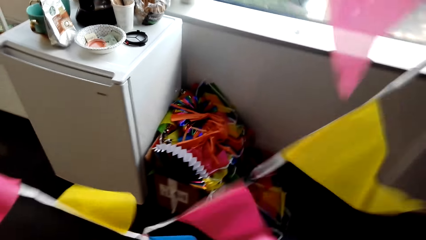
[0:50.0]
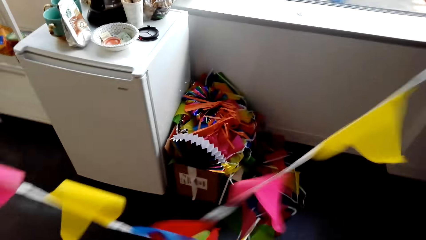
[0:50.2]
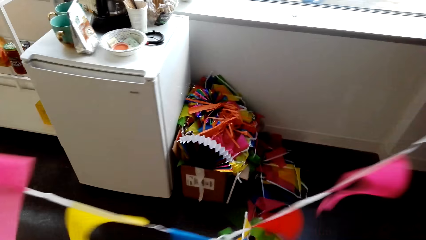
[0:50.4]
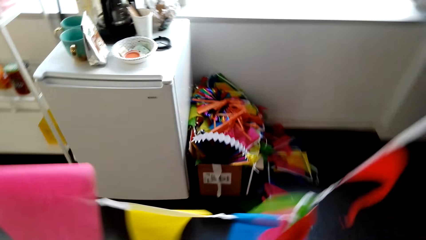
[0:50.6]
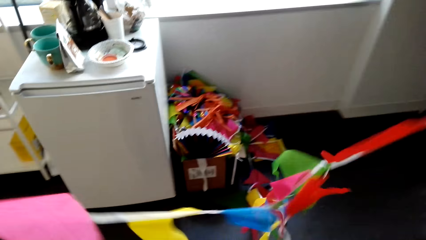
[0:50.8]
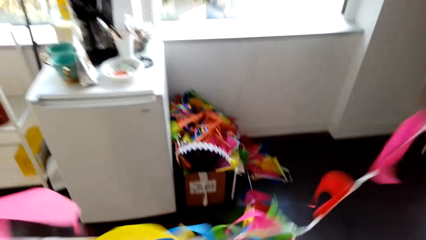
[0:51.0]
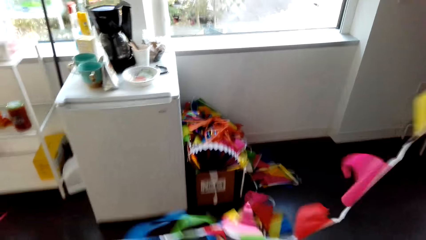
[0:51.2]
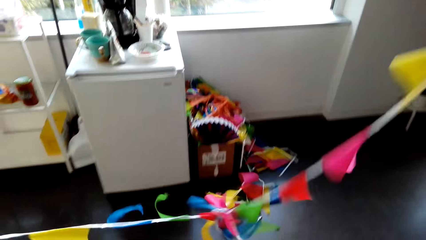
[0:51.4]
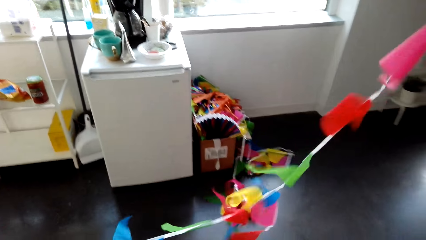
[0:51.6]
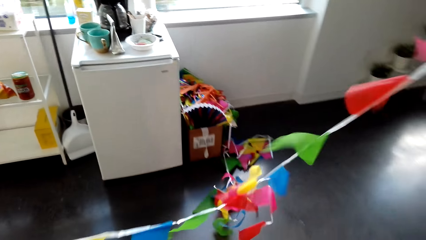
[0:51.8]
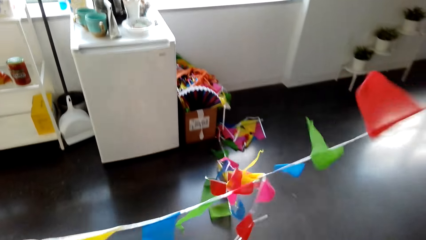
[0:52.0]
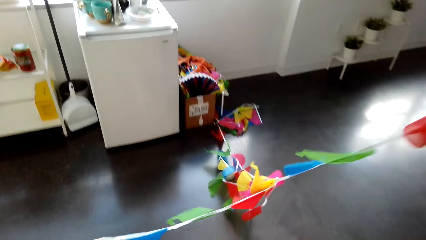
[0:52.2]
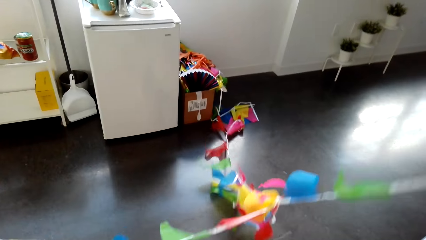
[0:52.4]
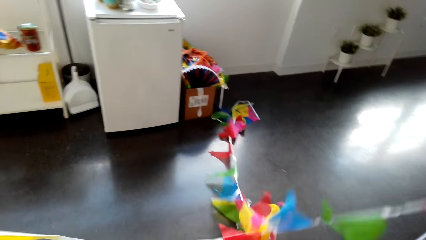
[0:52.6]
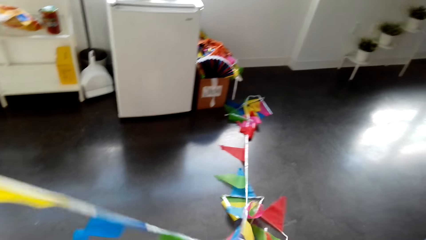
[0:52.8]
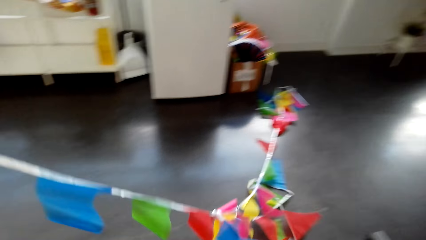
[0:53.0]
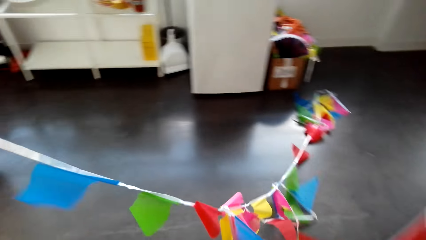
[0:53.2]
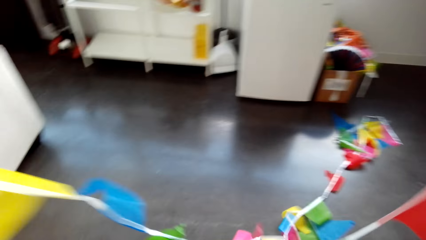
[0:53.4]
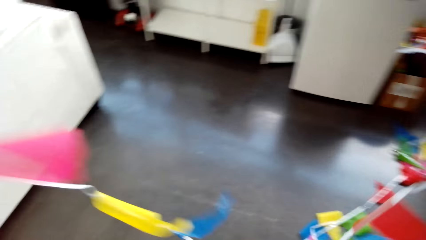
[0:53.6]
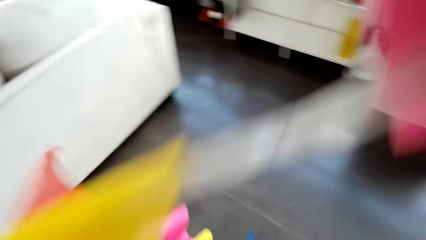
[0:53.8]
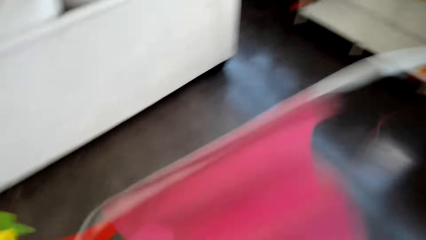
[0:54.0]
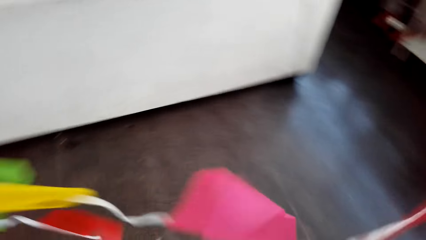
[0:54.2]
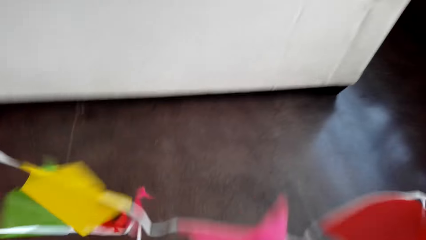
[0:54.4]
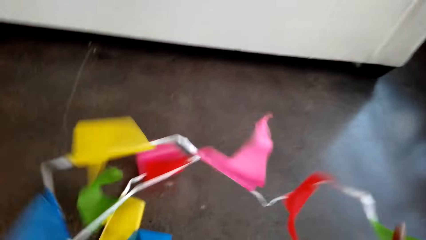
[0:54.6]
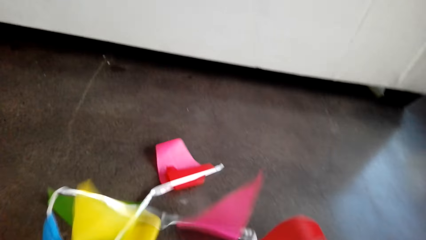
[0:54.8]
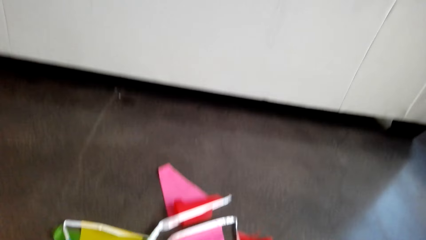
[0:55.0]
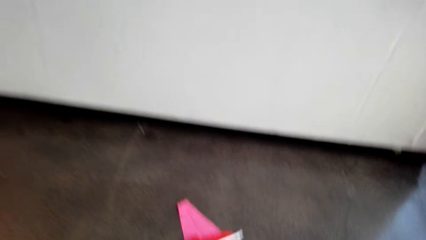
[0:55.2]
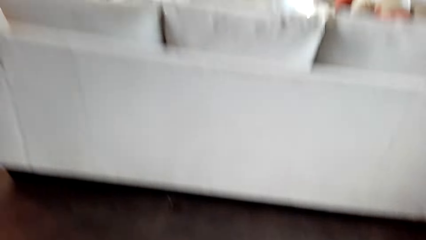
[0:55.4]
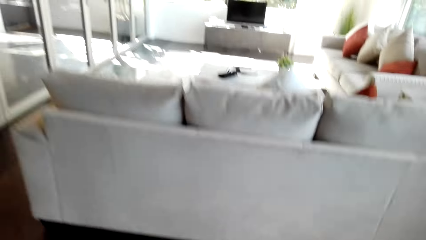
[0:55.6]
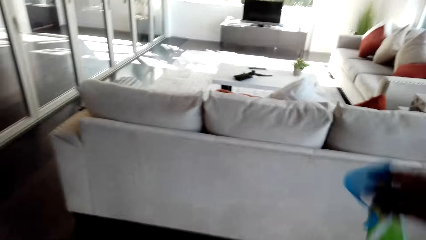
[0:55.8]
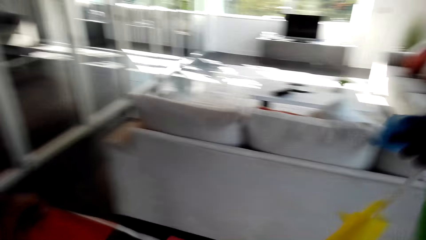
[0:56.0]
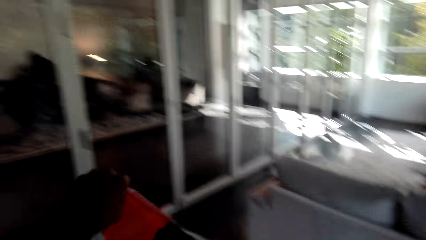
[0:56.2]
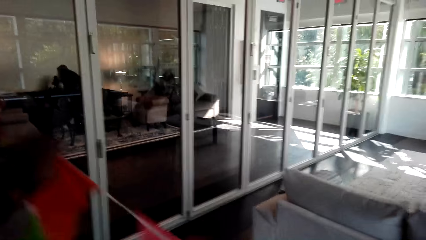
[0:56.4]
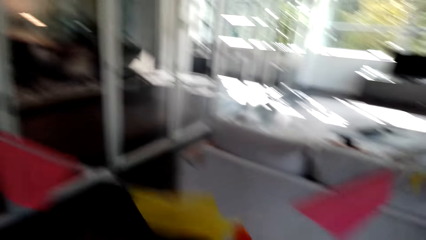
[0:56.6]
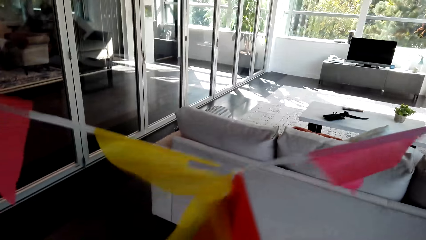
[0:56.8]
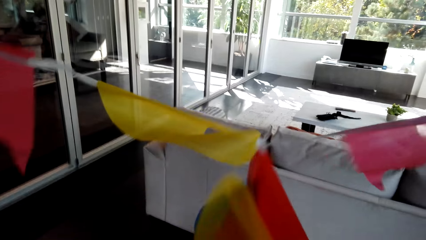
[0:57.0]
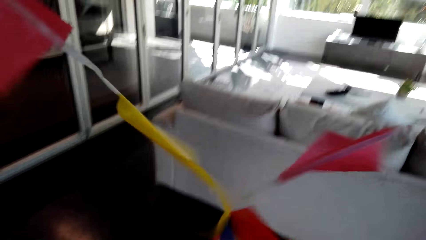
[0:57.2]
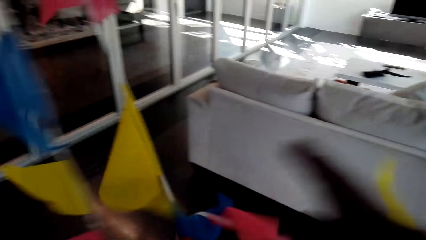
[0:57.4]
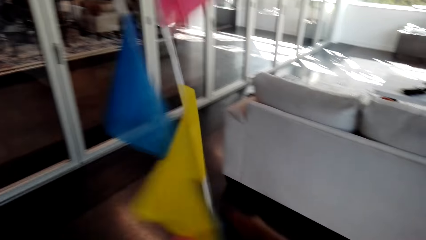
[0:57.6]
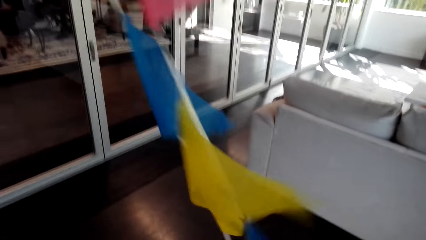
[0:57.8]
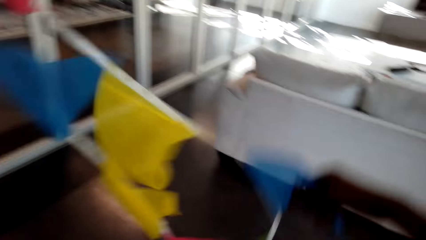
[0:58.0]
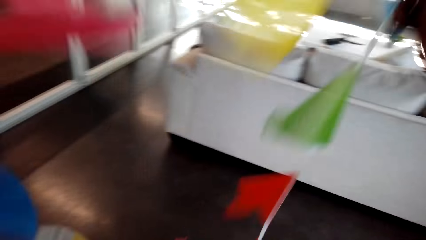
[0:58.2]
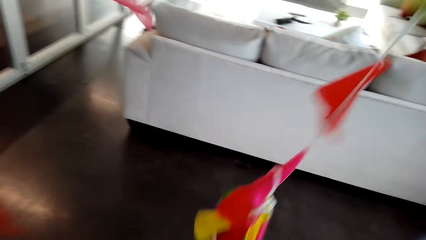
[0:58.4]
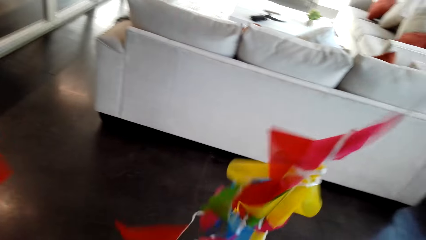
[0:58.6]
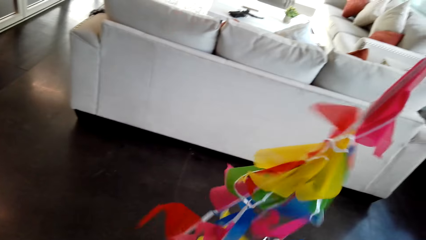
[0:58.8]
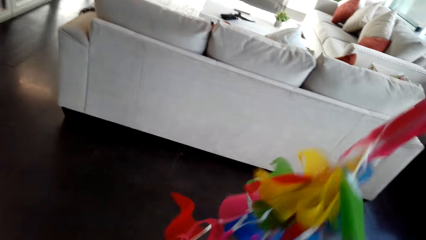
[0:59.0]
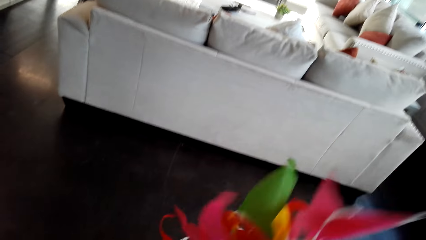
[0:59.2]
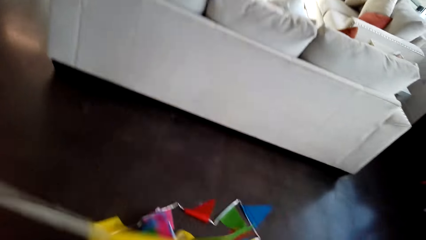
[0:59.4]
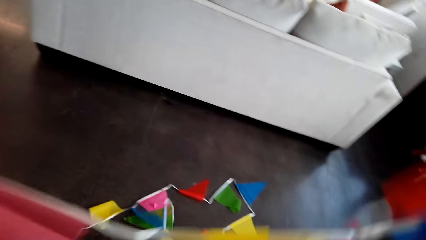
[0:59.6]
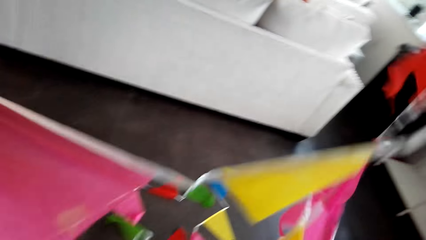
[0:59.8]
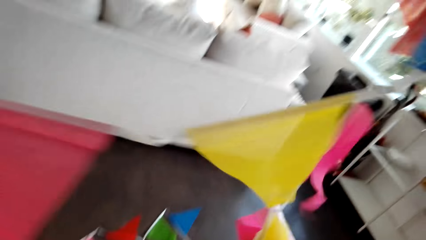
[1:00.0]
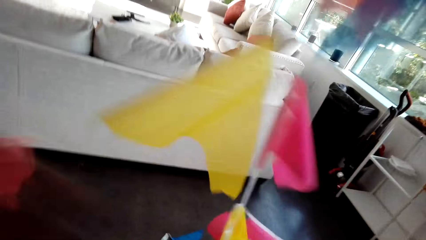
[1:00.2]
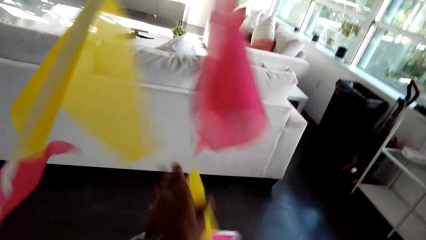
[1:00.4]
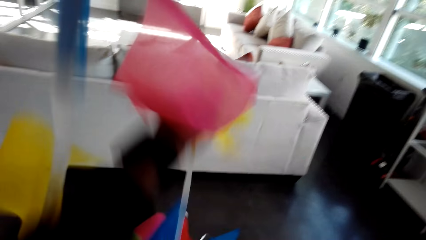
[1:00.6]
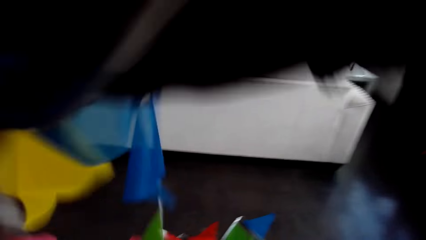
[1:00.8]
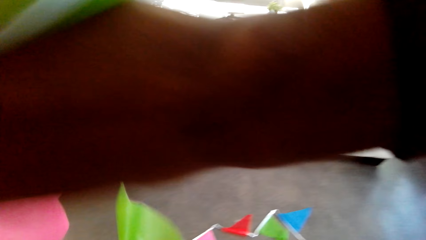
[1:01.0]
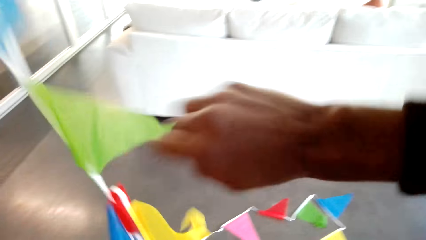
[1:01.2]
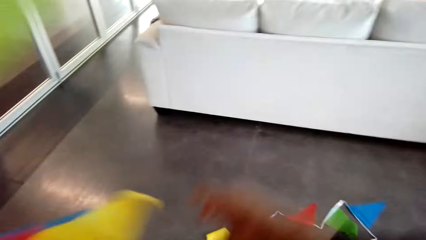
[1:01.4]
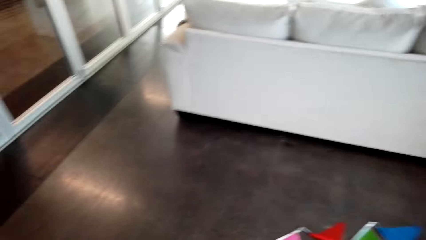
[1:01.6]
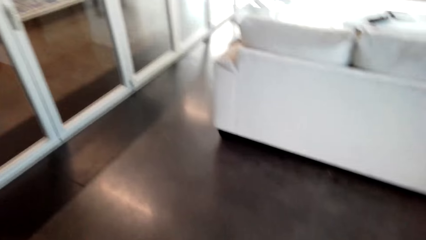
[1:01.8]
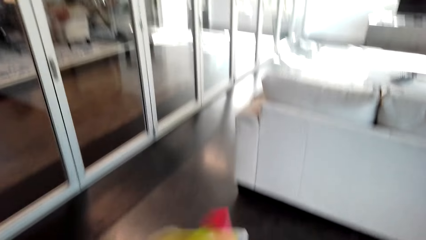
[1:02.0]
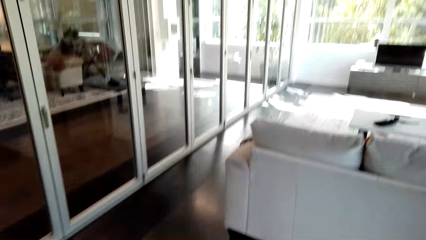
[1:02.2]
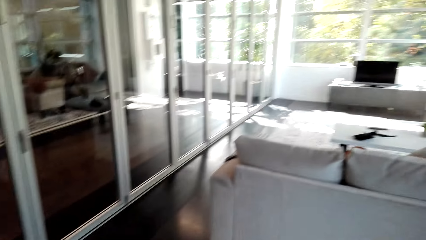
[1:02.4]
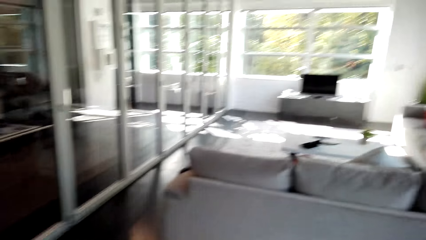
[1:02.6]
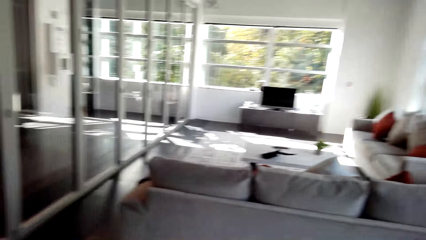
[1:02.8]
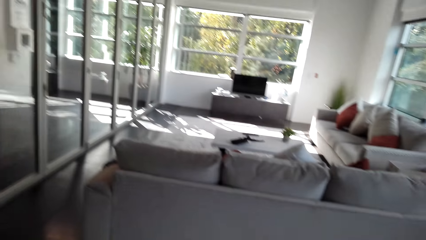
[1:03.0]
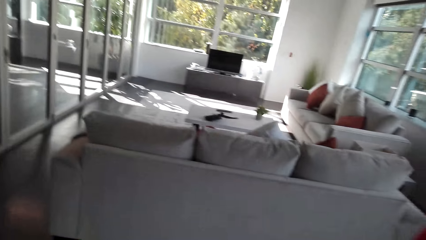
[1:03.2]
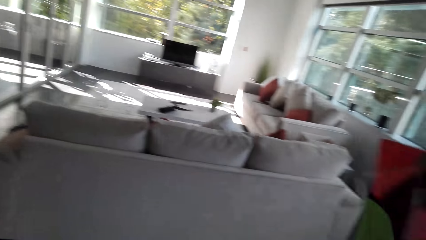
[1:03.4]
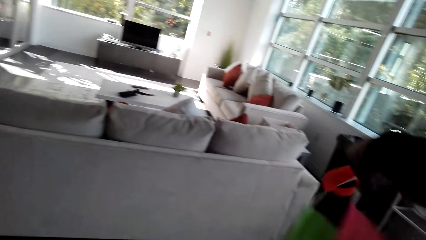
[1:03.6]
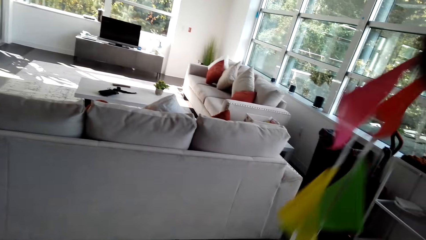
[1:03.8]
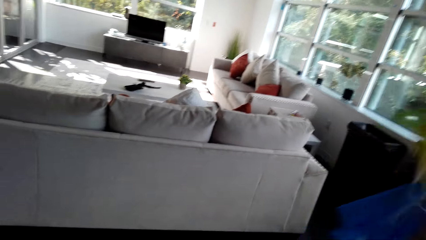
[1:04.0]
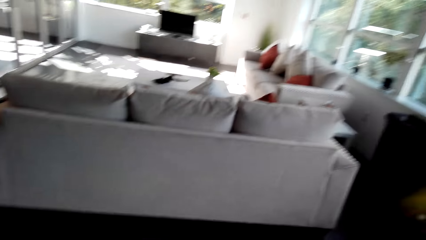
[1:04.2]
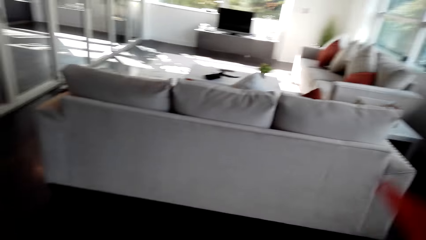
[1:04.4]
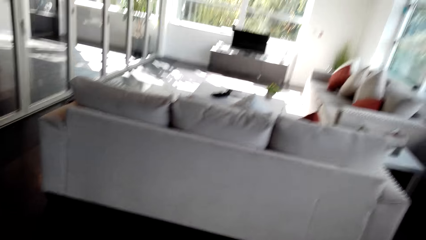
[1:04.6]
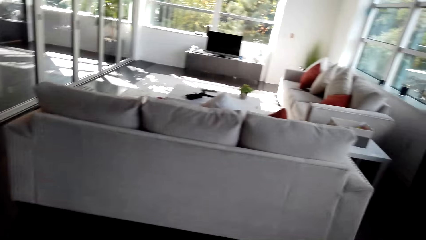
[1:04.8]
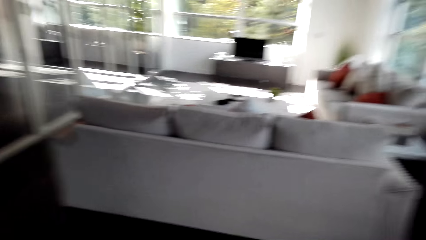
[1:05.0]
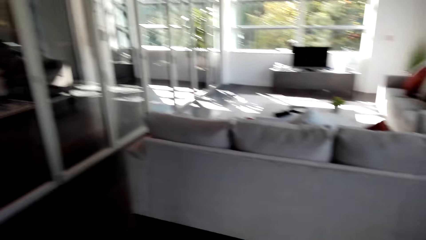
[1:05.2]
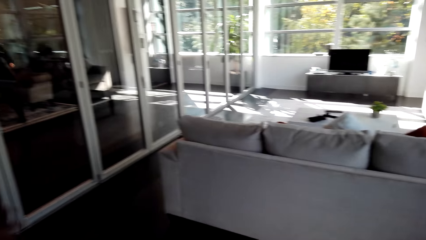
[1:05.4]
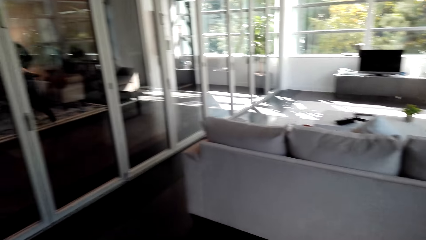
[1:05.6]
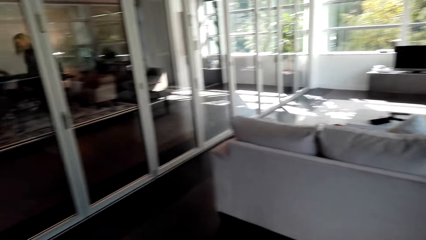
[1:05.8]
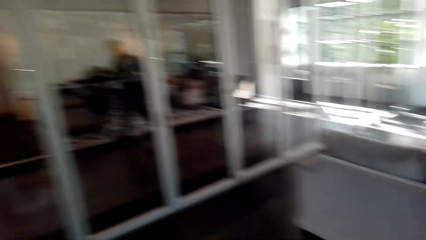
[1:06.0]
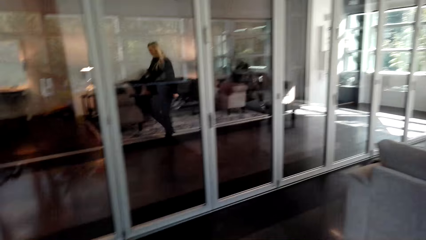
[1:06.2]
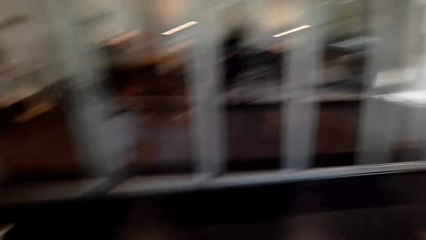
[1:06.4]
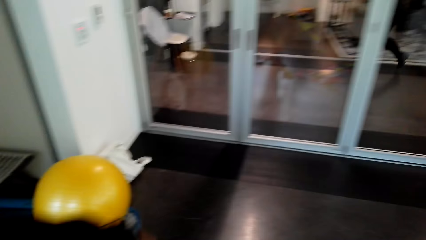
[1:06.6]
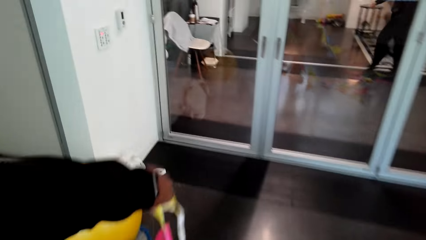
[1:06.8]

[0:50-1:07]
The camera wearer looks around.
